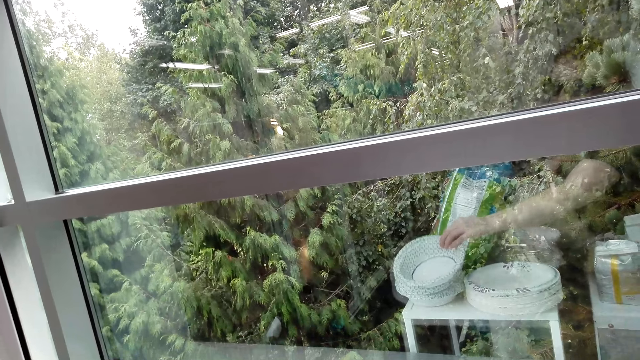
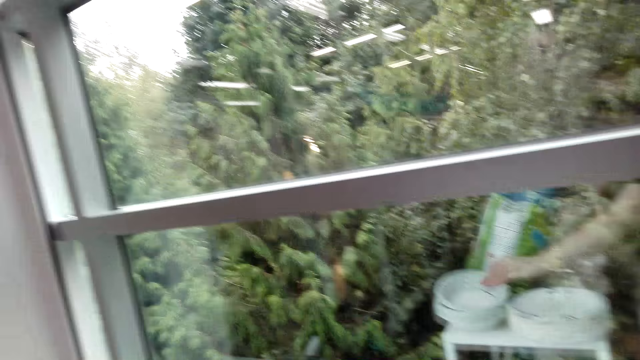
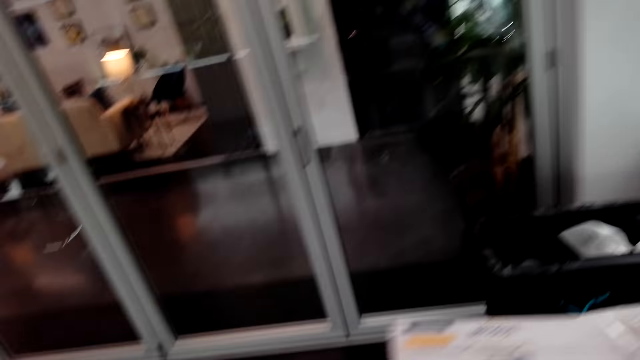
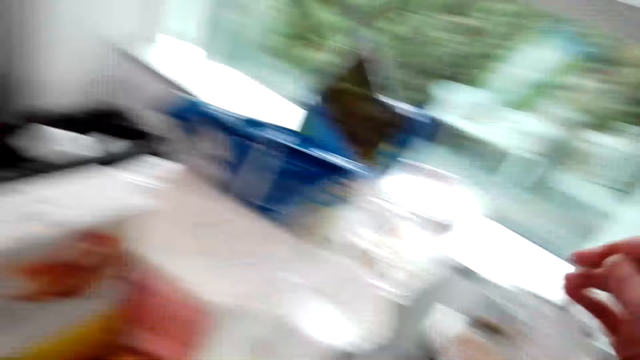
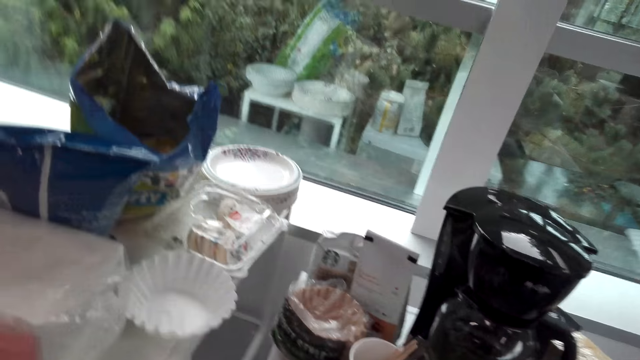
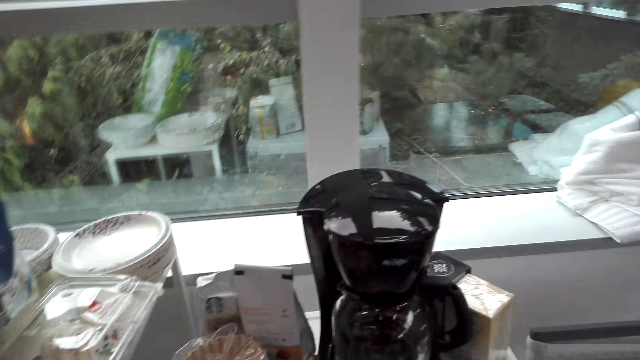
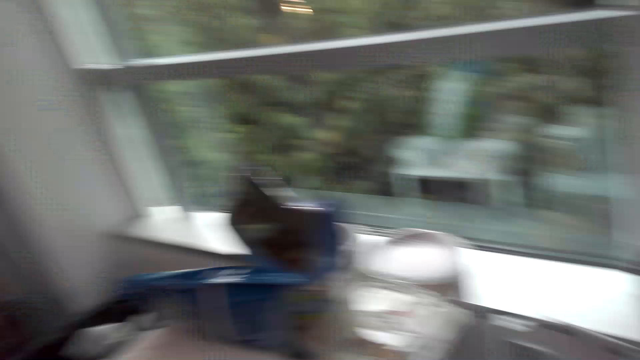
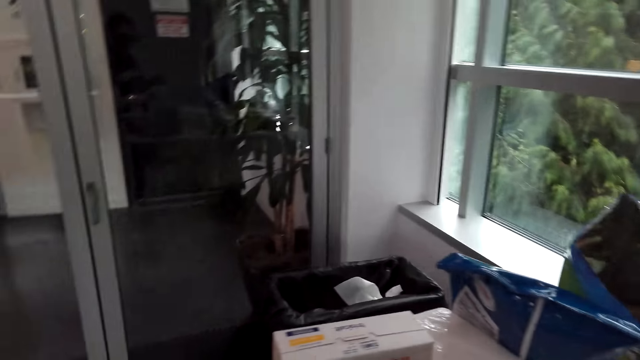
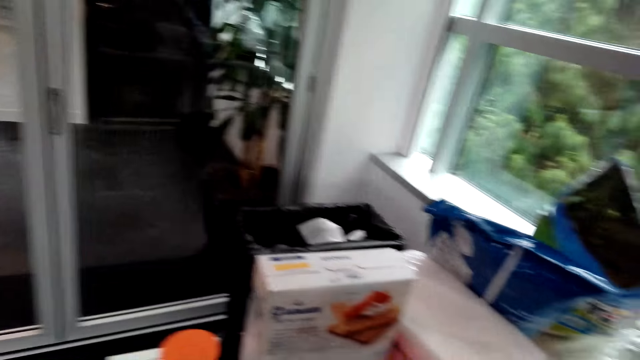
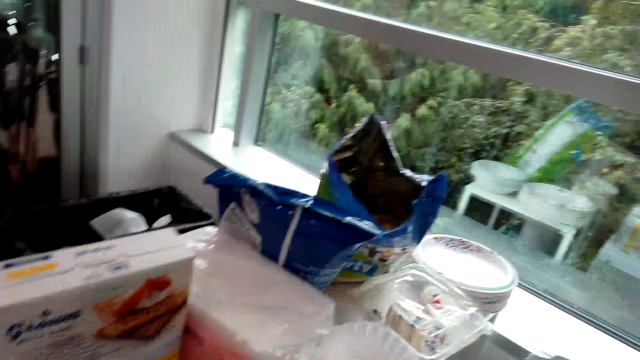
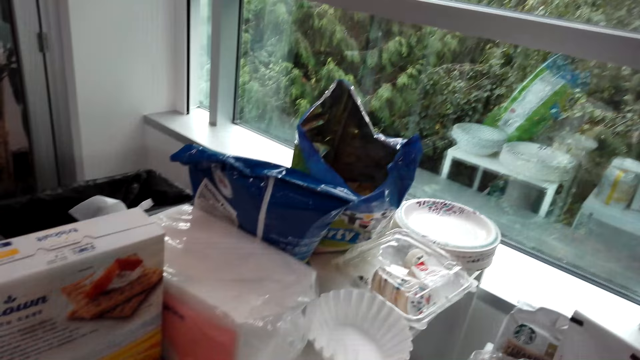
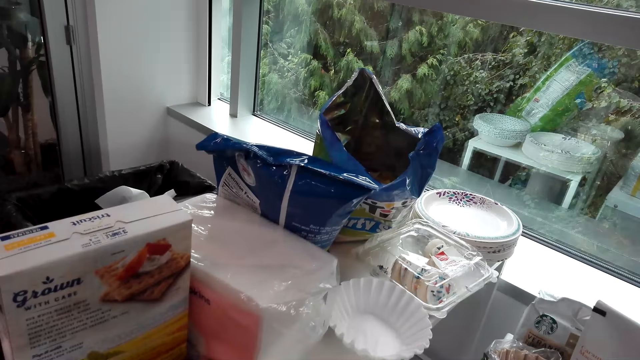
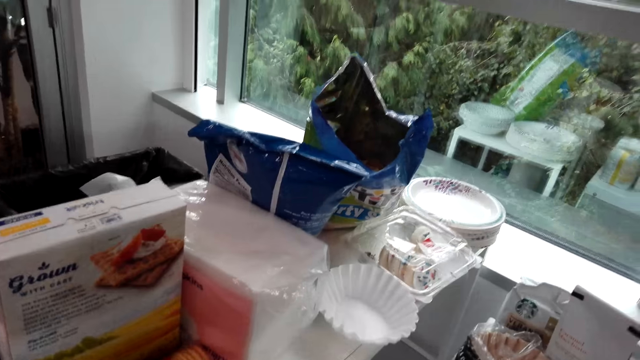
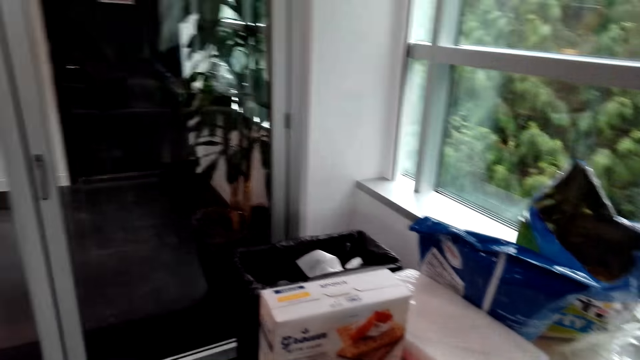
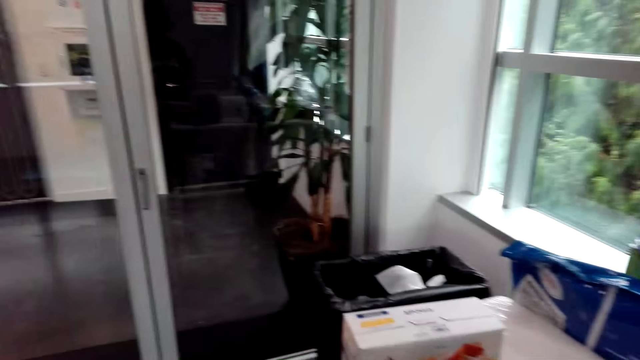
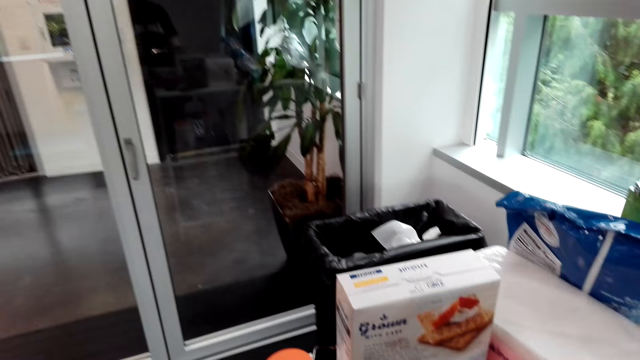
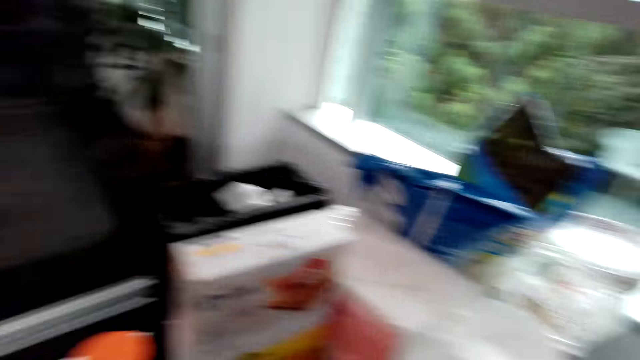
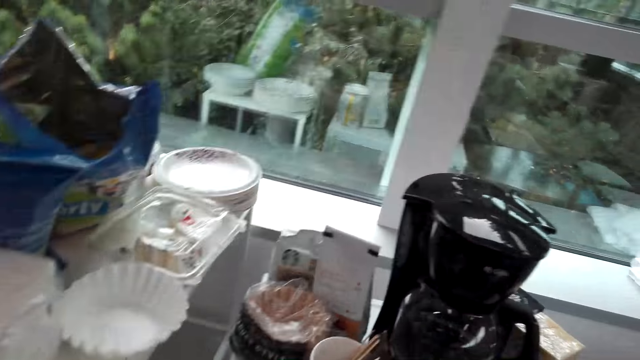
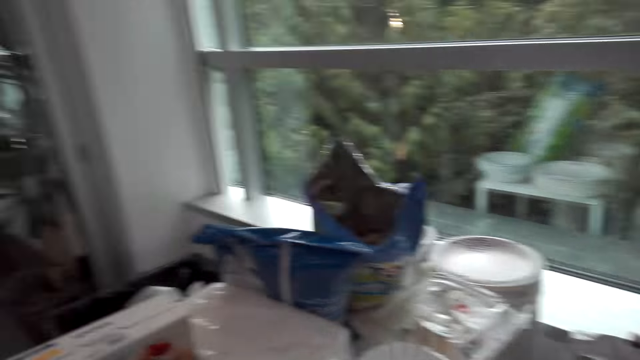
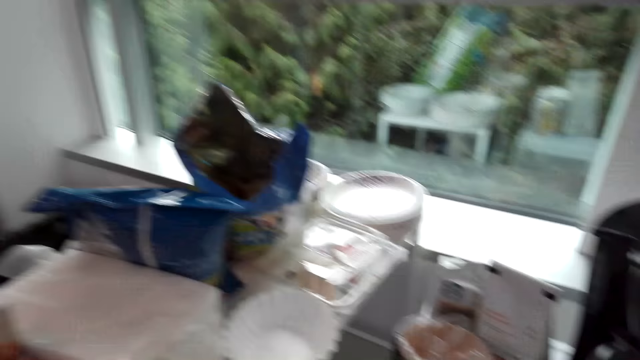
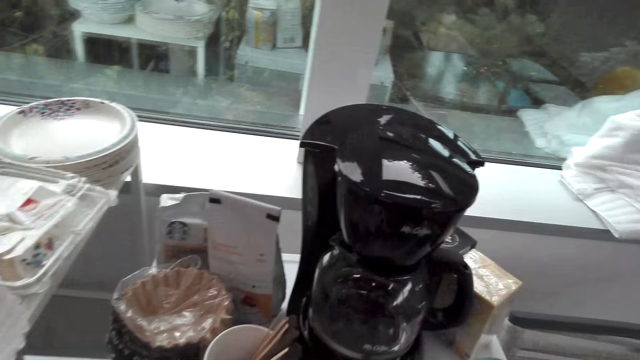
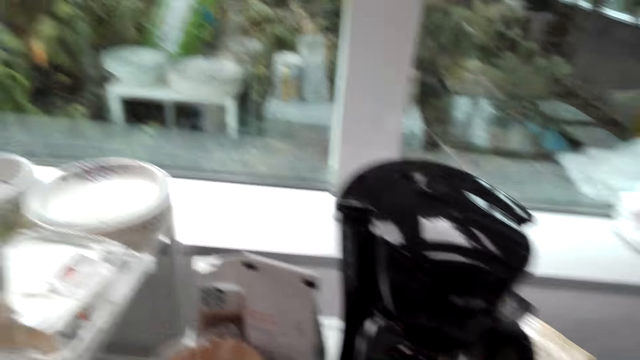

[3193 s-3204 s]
The camera wearer looks around.

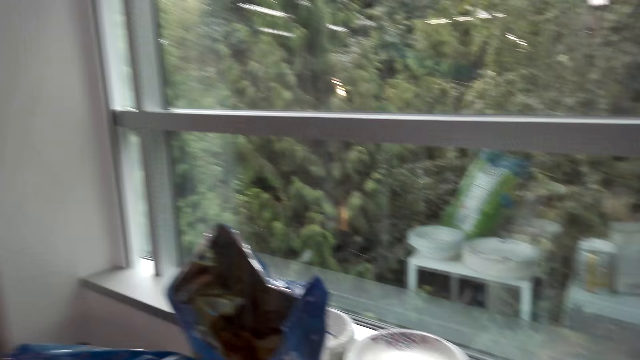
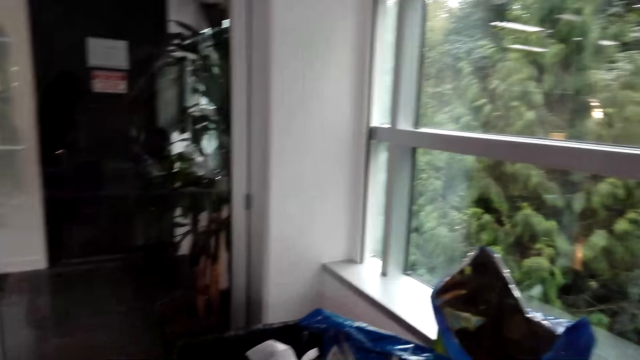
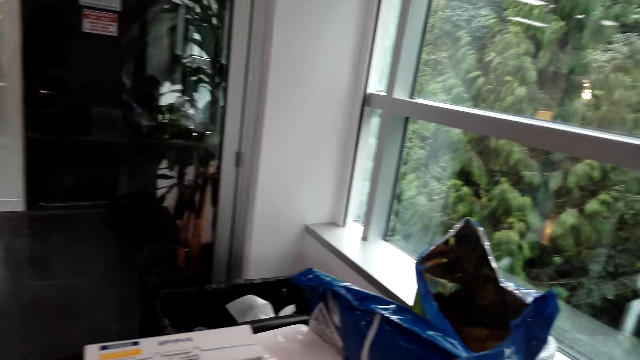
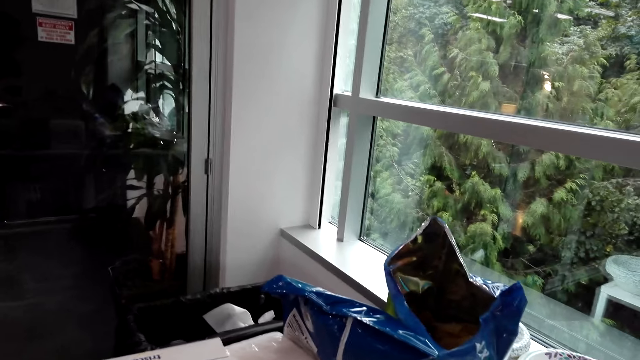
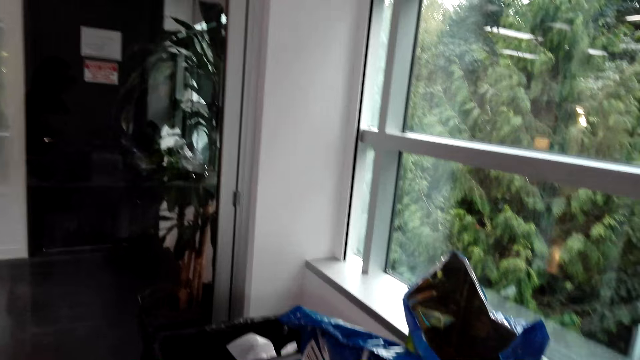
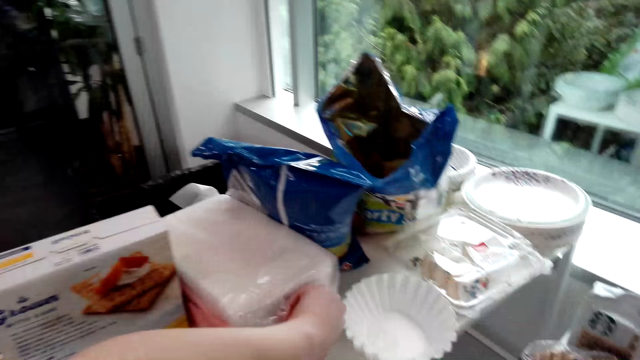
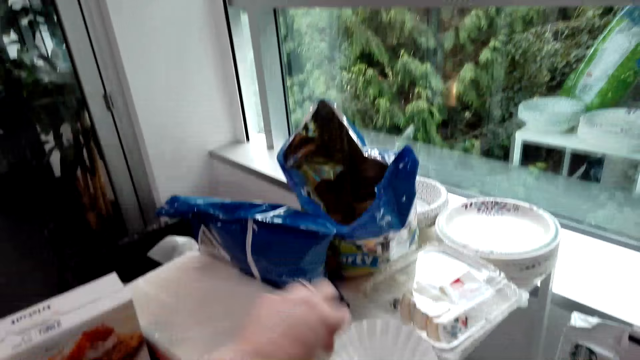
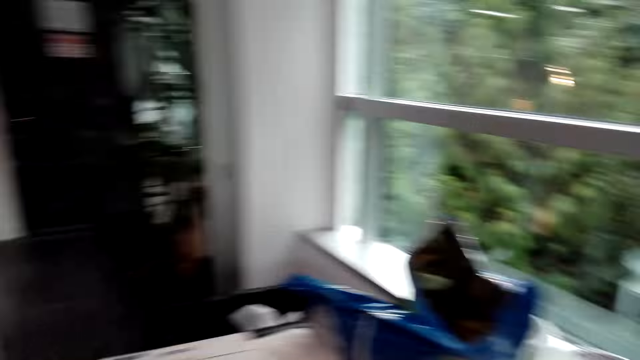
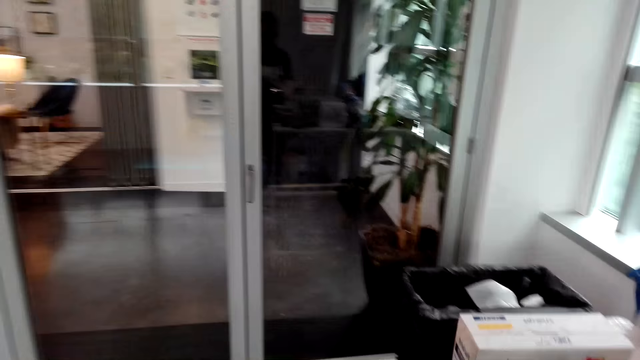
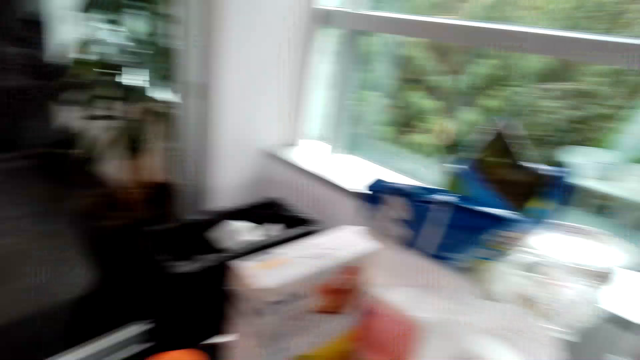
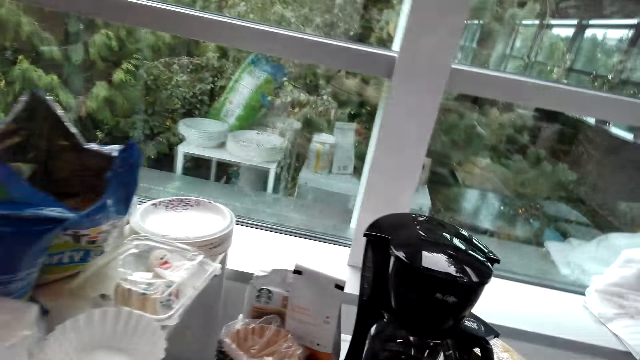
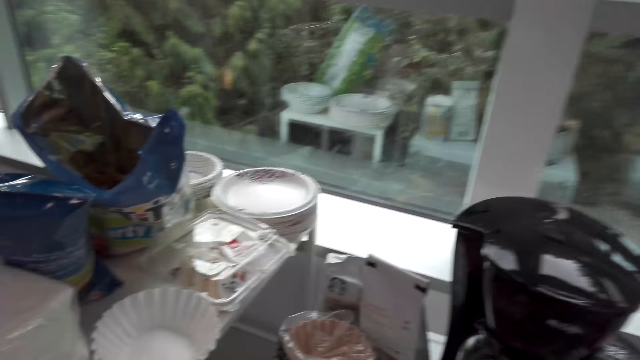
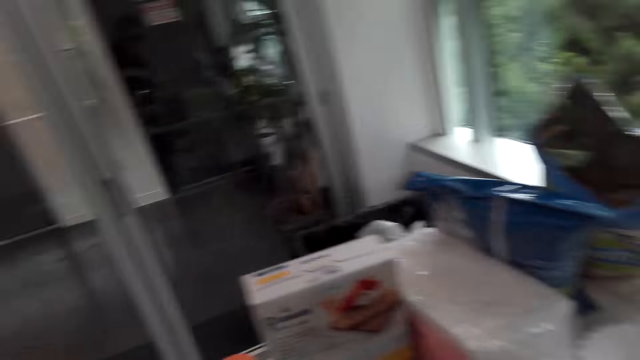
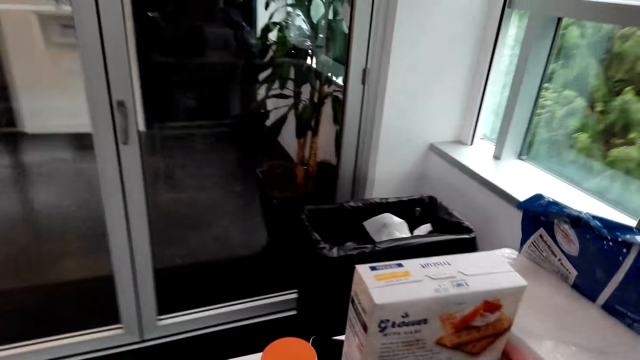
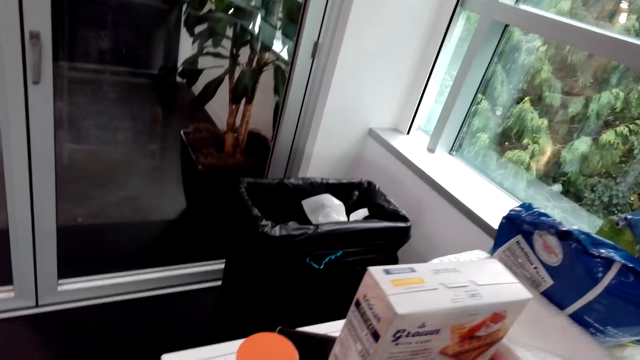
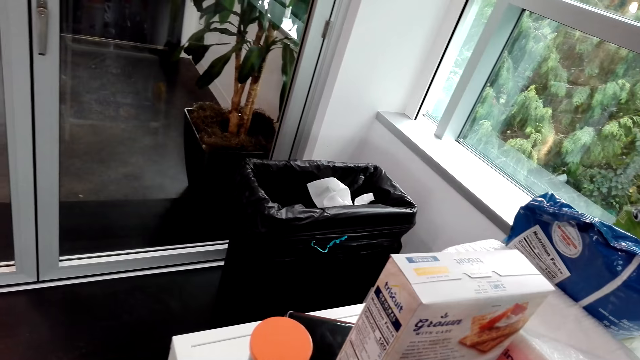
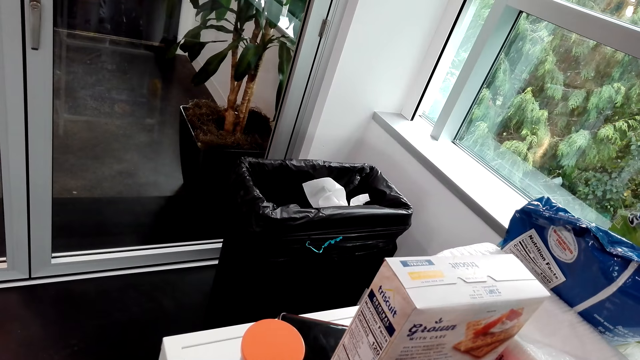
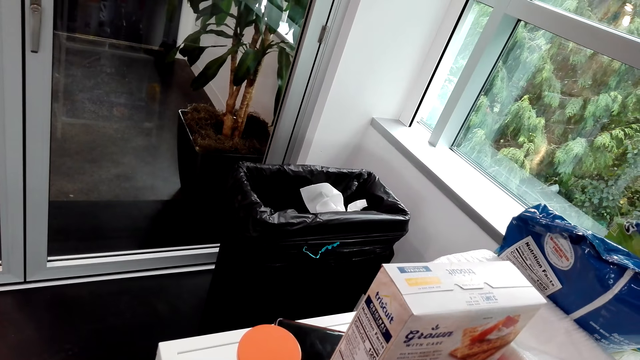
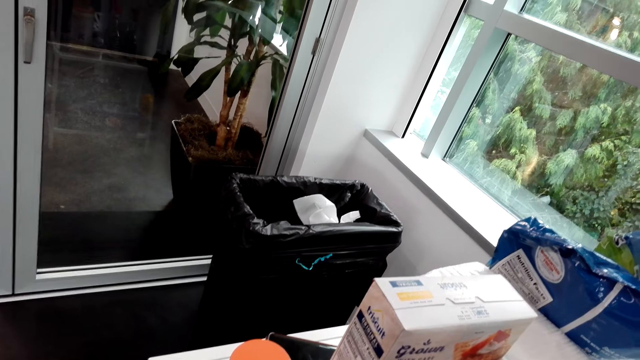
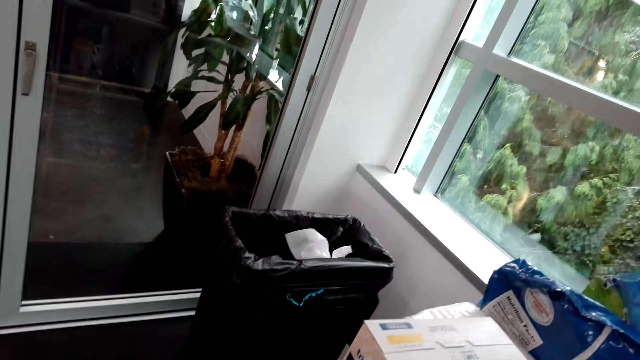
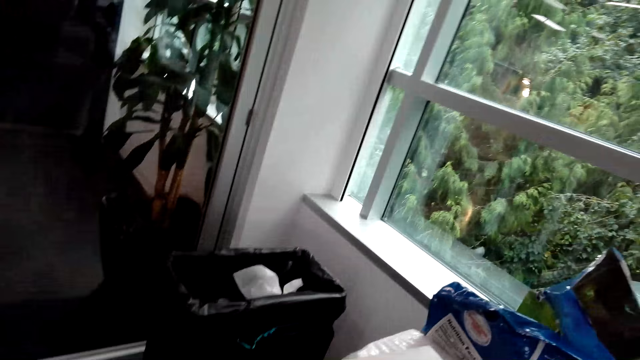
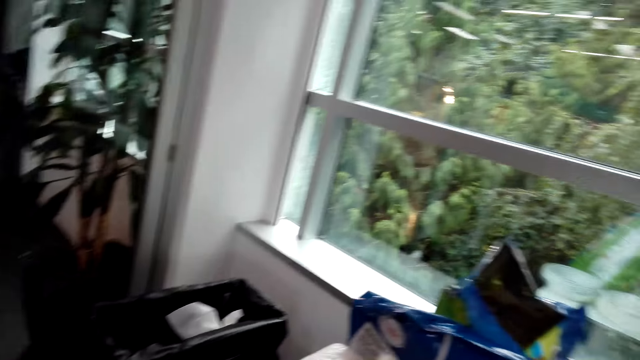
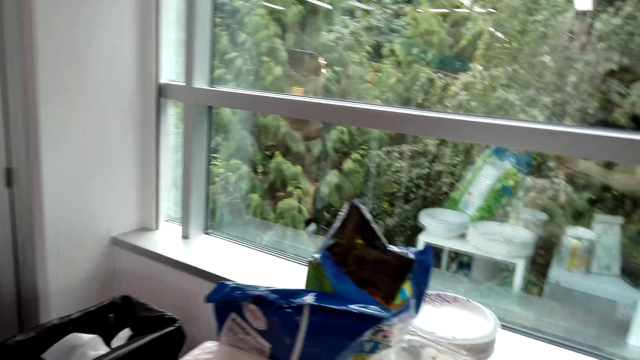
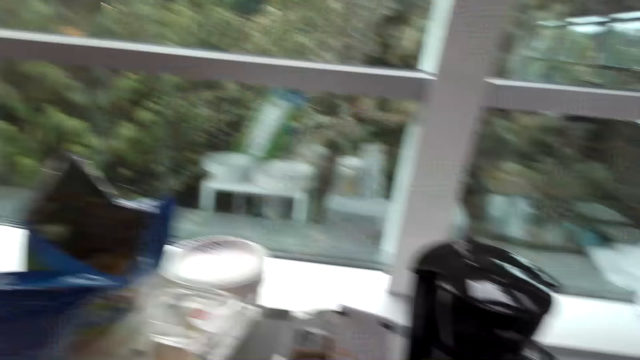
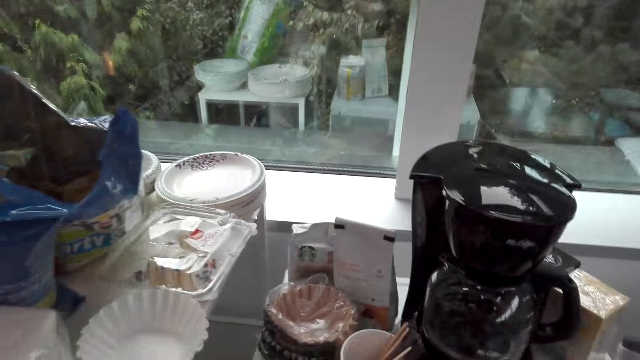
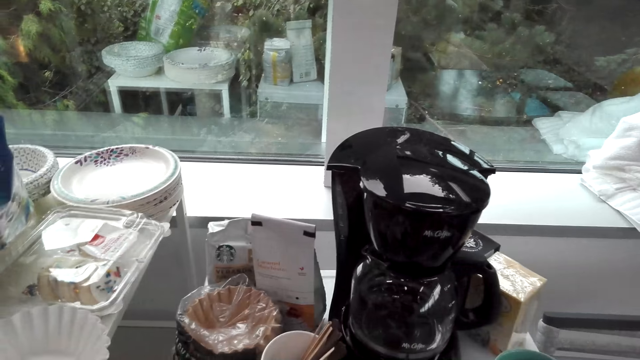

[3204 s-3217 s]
The camera wearer takes a napkin from a pack on the shelf.
